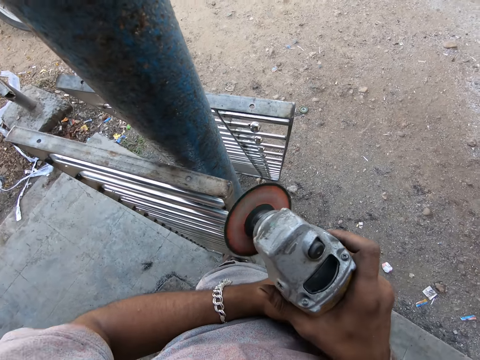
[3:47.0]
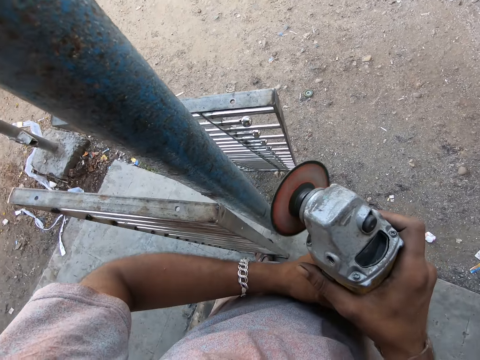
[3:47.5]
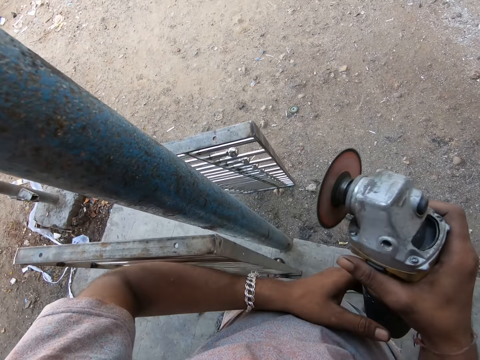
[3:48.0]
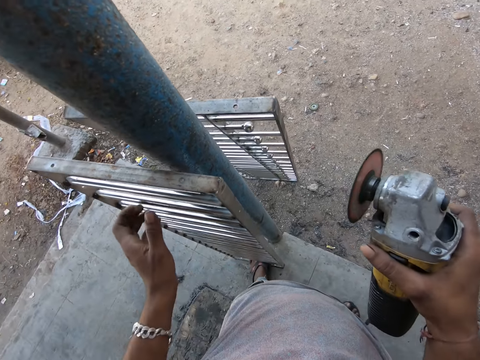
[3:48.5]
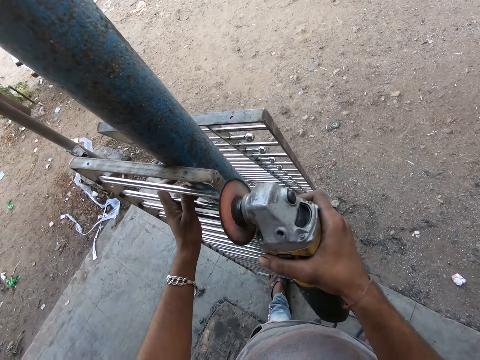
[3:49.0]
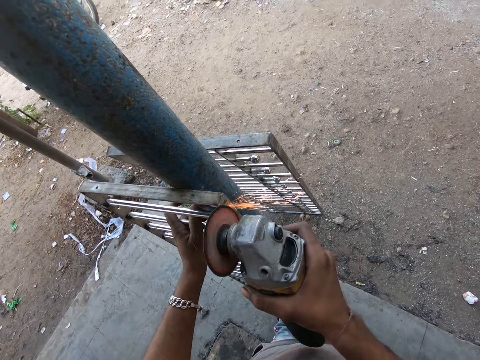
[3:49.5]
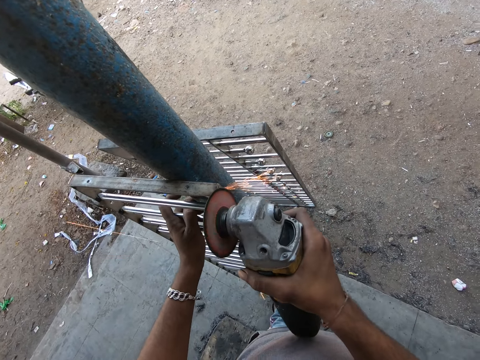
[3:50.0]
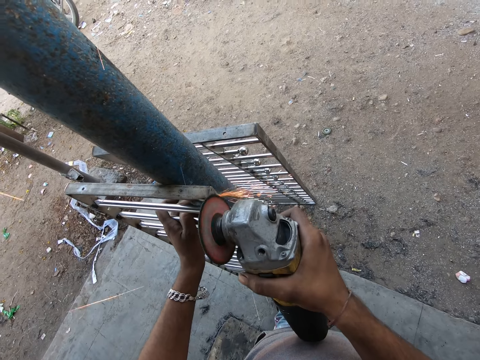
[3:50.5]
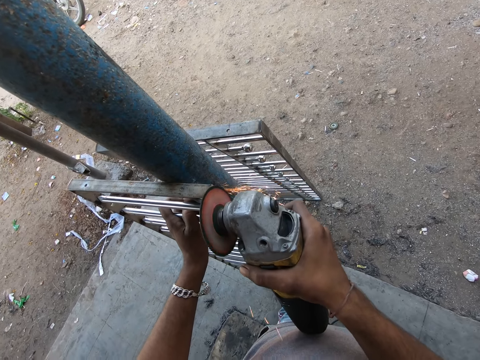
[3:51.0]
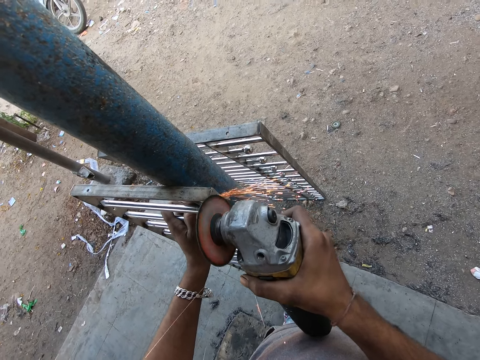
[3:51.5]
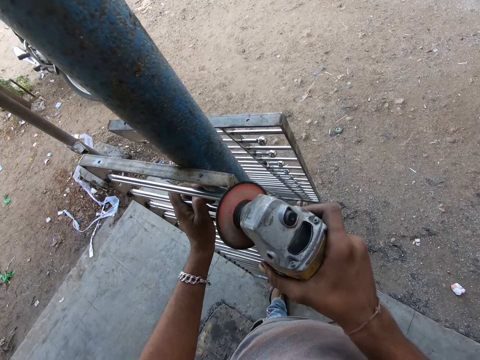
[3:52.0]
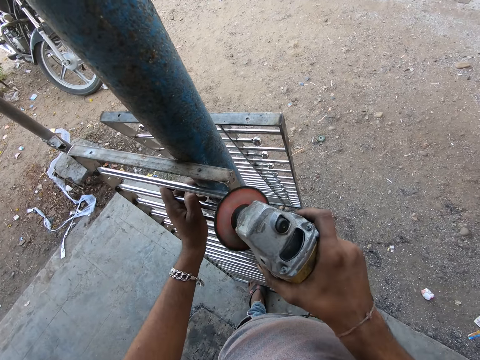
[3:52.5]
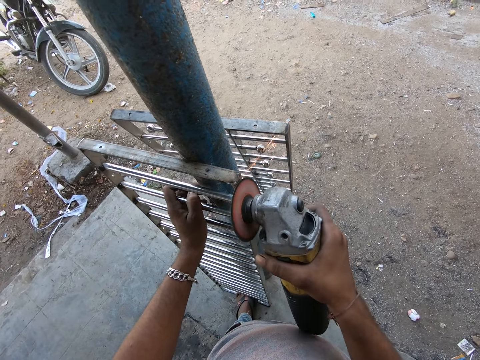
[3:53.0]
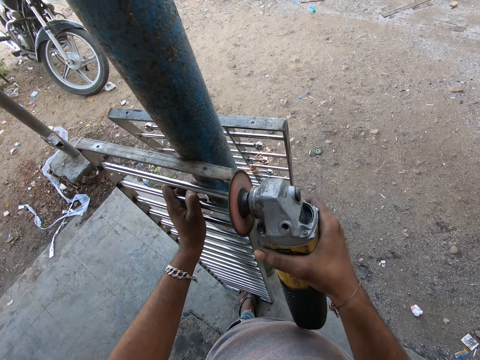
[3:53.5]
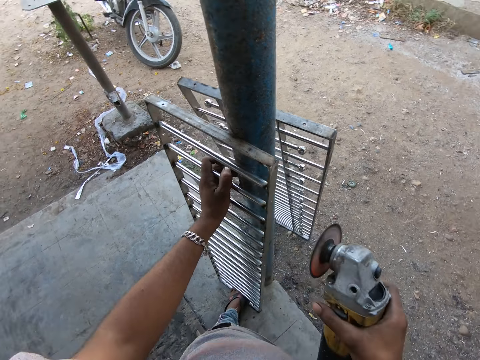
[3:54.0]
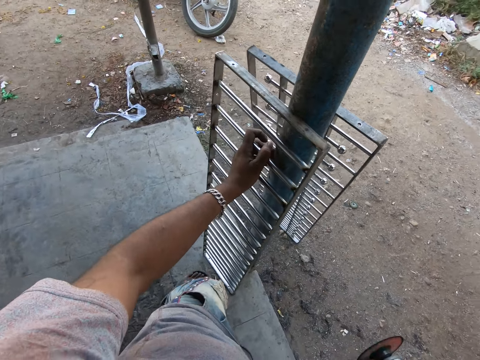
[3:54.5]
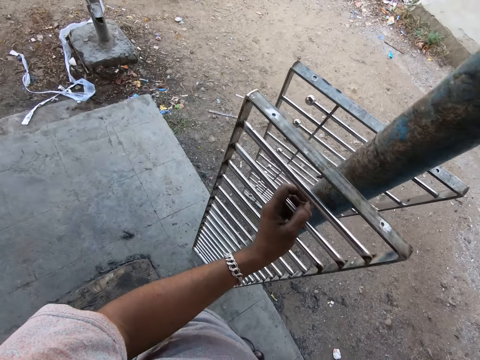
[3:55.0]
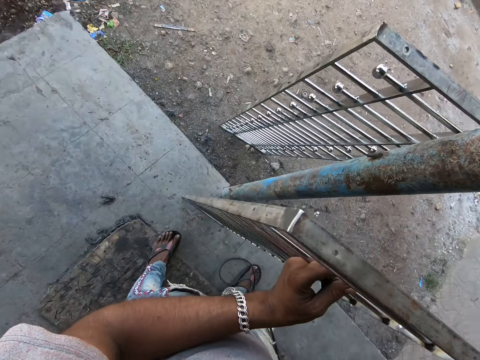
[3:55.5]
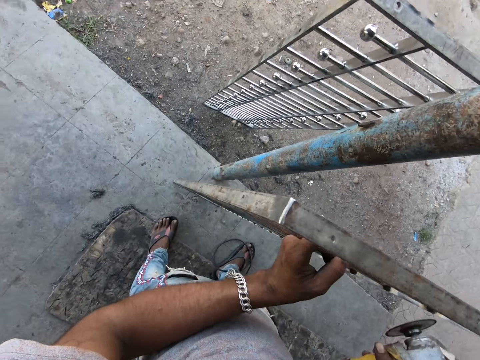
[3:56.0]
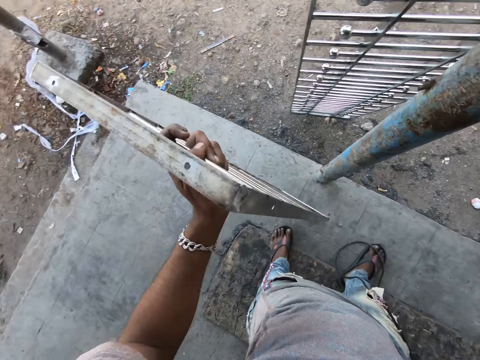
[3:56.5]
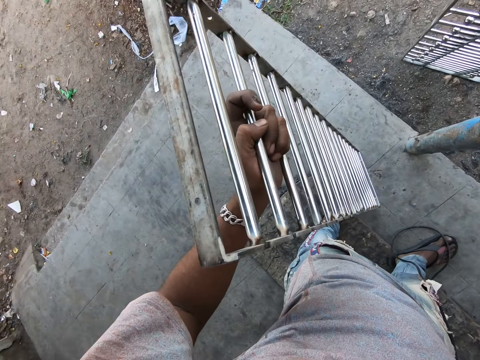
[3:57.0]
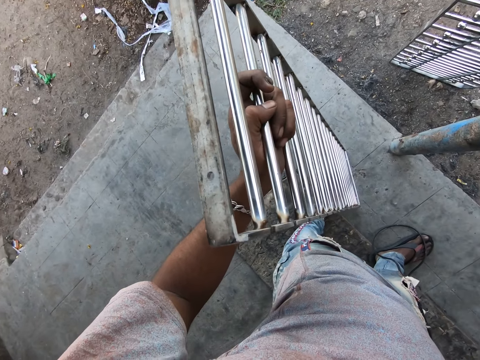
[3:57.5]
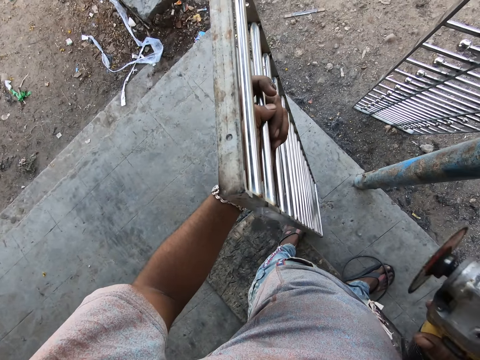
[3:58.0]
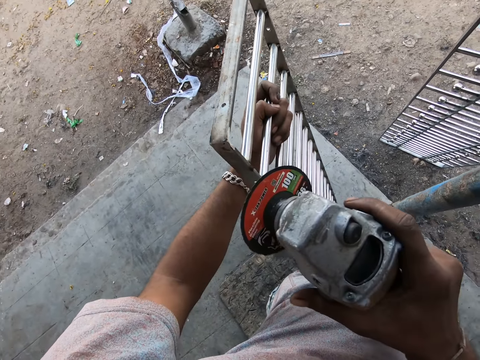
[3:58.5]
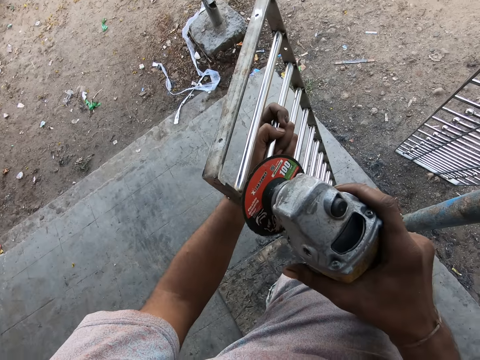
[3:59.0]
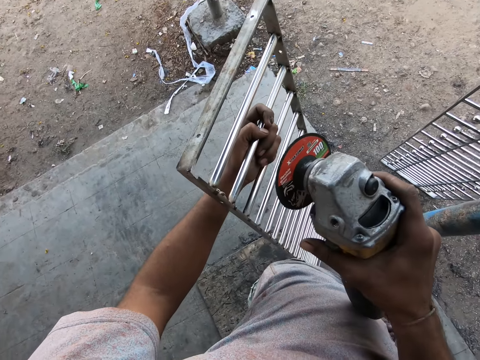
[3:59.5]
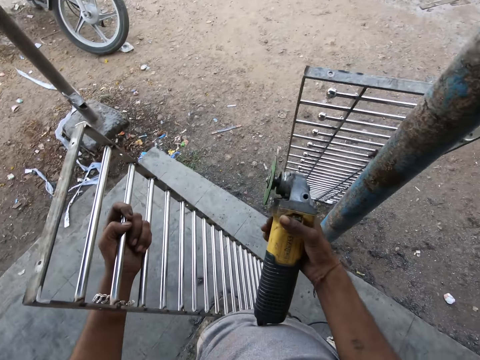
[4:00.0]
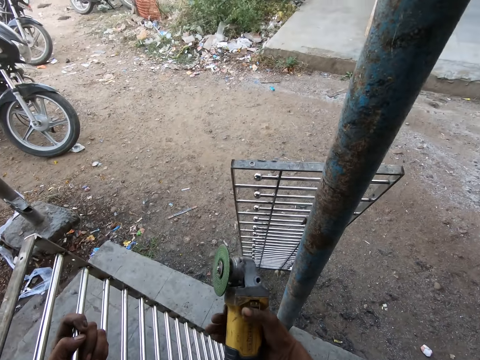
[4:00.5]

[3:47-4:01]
The camera wearer holds the metal frame or rail with his left hand. He grinds the metal frame with the angle grinder. He moves the metal frame with his left hand. He takes the metal rail and looks at the metal rail. He grinds the metal frame with the angle grinder.

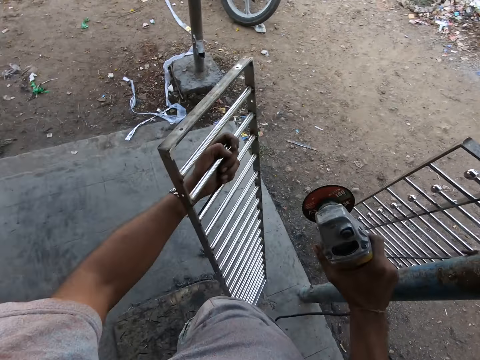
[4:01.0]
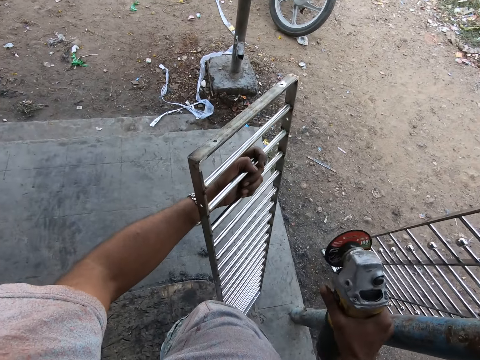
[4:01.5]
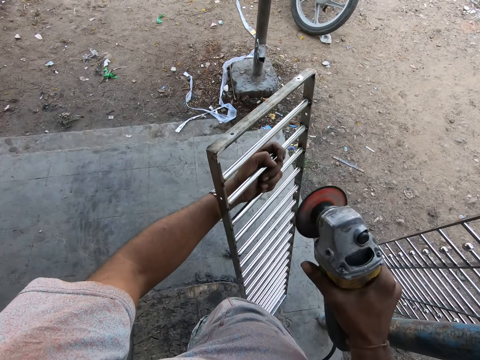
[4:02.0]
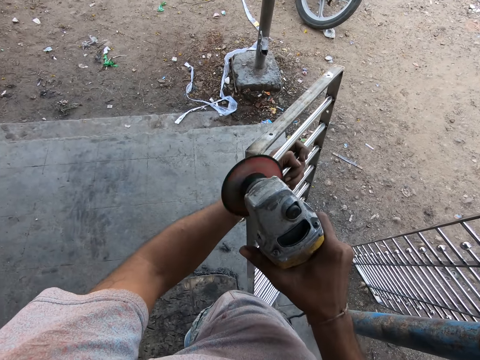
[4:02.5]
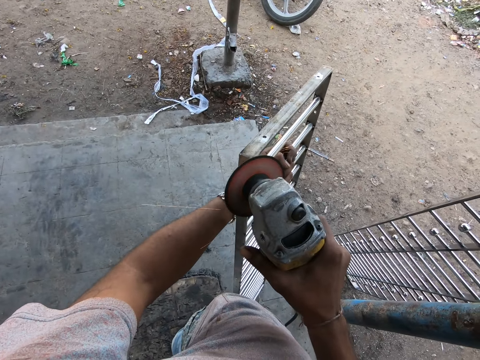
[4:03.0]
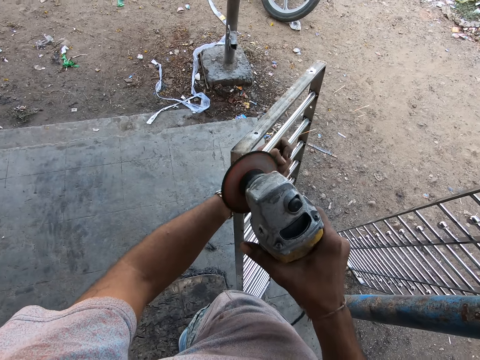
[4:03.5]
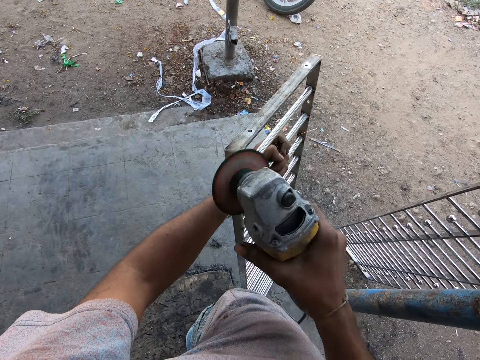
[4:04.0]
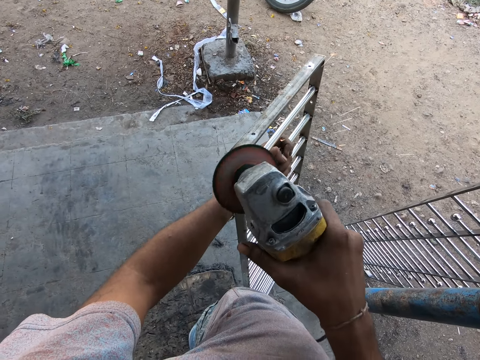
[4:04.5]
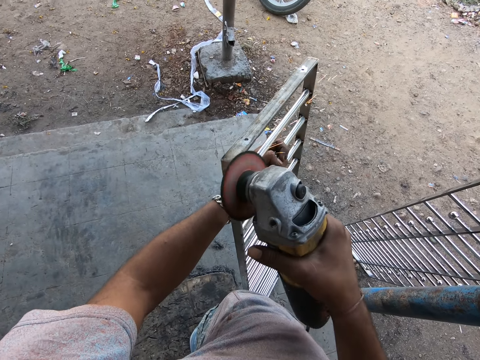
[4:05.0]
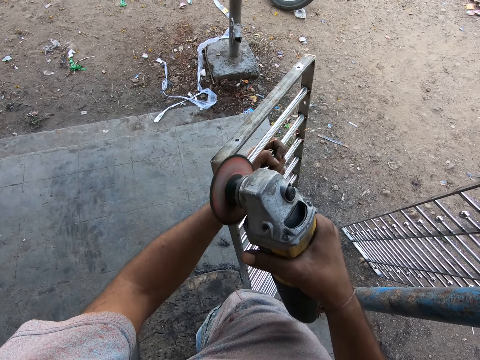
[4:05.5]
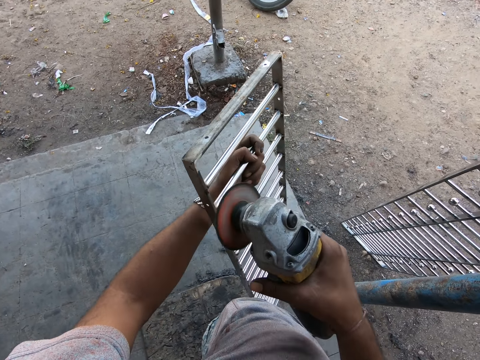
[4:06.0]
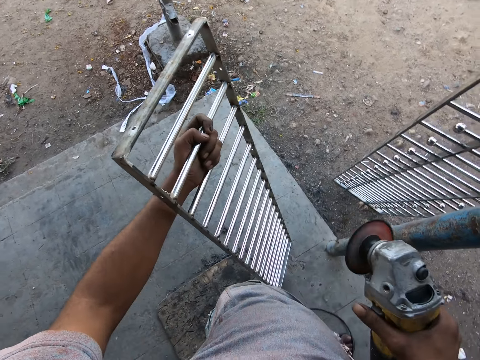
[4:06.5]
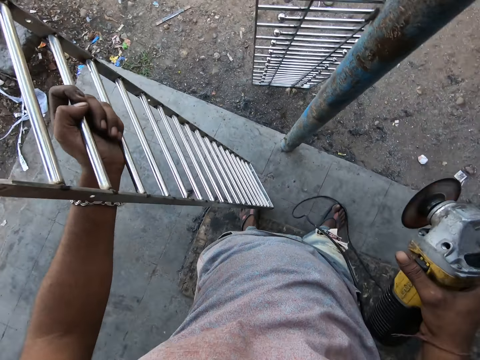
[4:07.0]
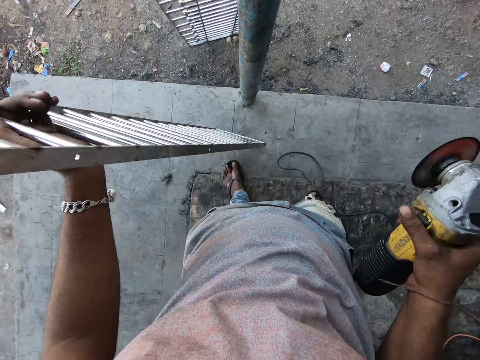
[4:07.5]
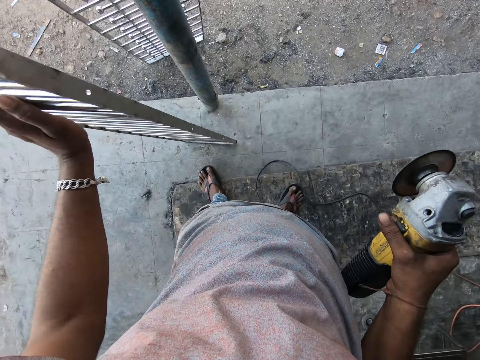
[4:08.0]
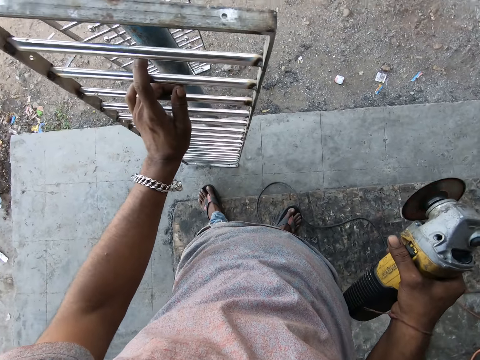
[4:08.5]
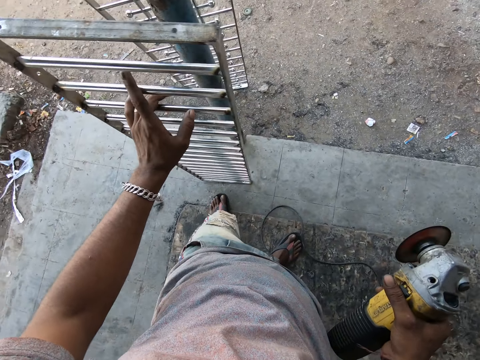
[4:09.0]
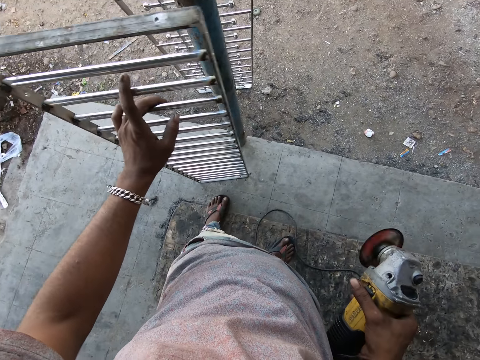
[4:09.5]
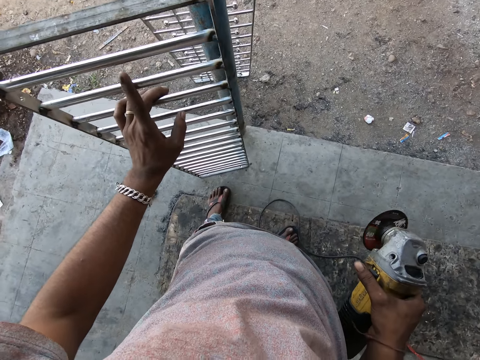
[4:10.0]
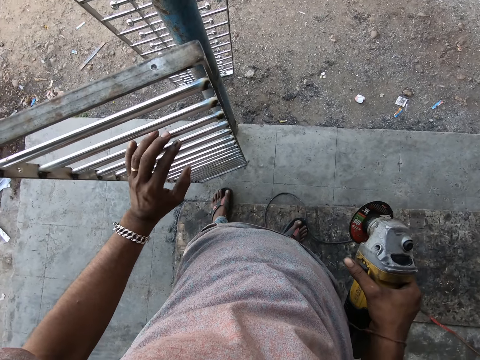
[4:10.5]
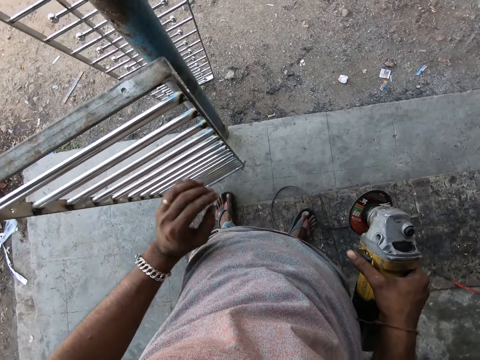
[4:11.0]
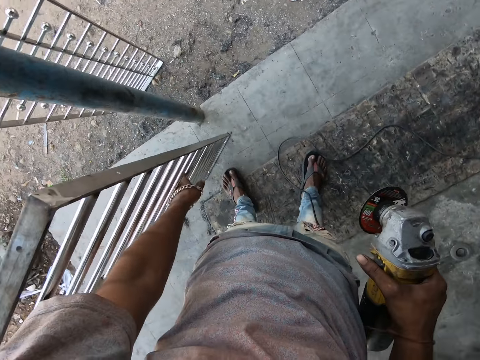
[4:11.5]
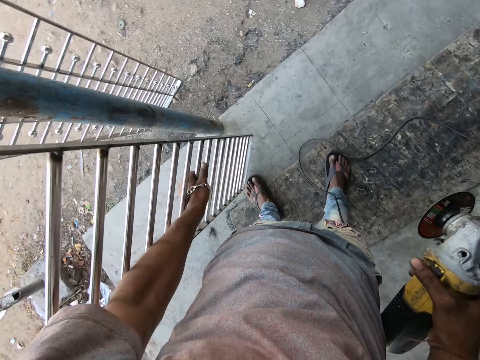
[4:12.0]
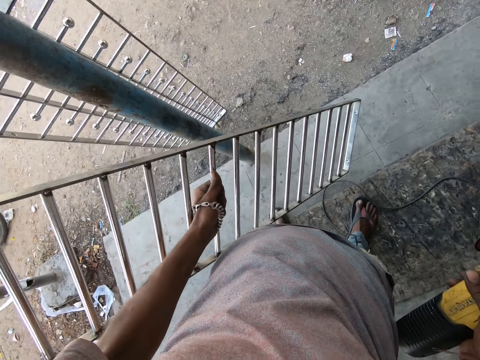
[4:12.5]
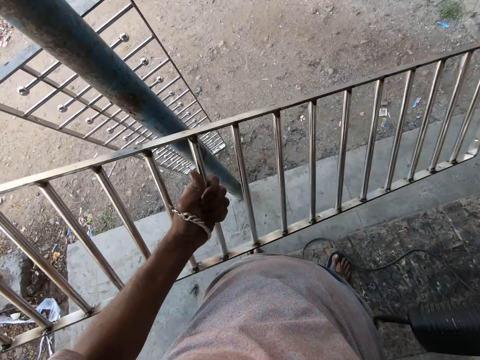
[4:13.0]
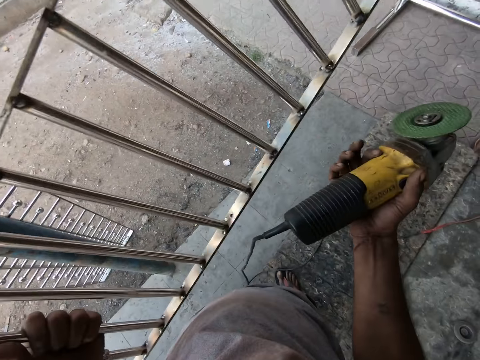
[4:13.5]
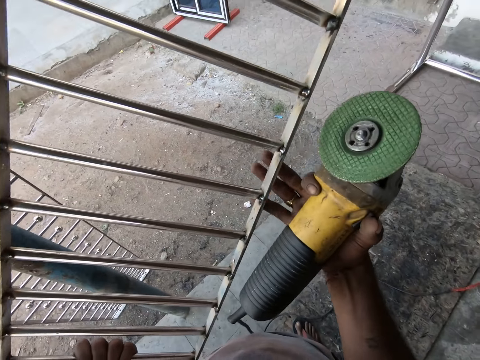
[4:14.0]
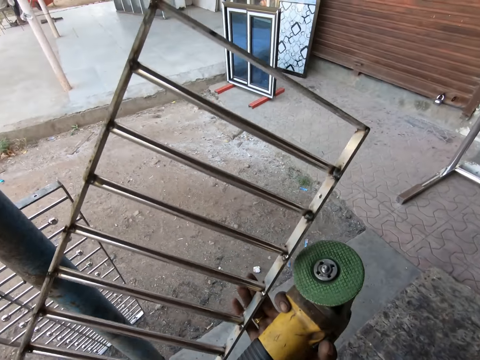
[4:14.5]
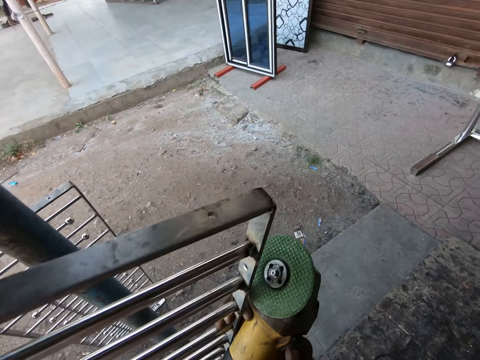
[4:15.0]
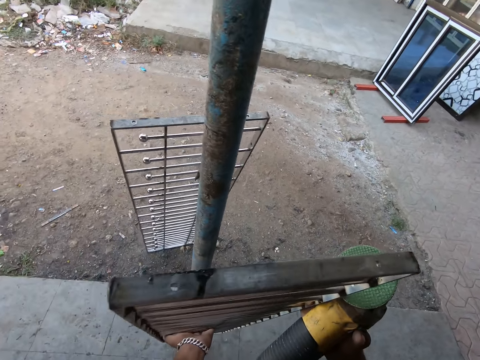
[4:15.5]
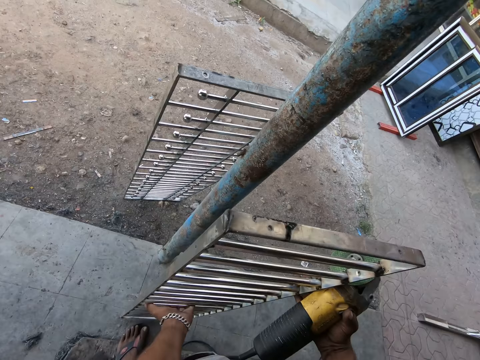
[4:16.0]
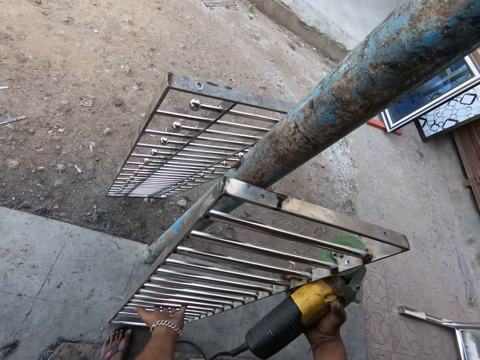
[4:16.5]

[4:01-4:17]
The camera wearer shakes the angle grinder. He powers the angle grinder. He grinds the metal frame or metal rail with the angle grinder. He moves the metal frame with his left hand. He stops grinding the metal rail. He looks at the metal rail. He turns the metal frame upside down with his left hand. He lifts the metal rail. He holds the metal rail with his two hands.
